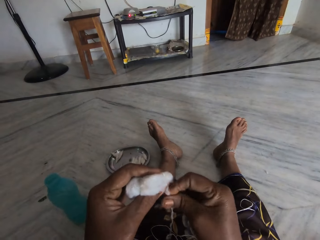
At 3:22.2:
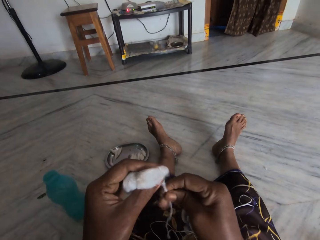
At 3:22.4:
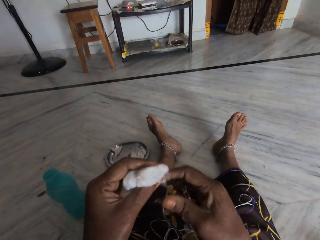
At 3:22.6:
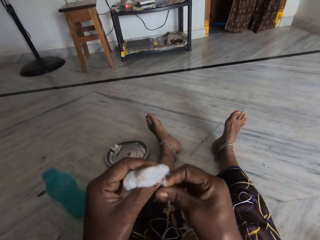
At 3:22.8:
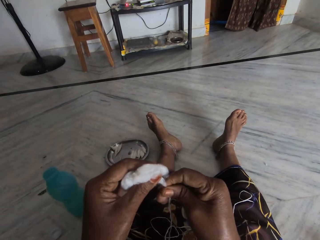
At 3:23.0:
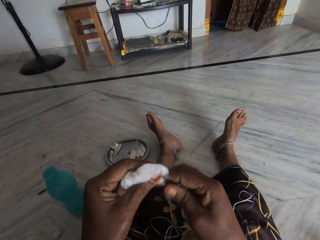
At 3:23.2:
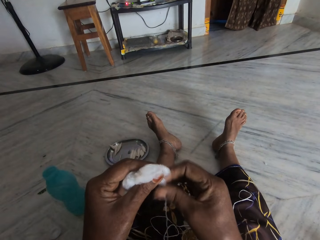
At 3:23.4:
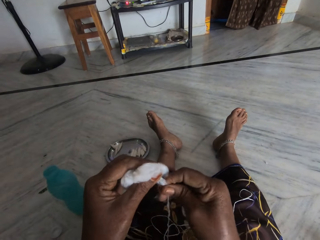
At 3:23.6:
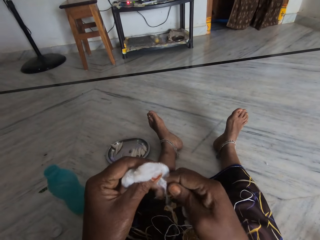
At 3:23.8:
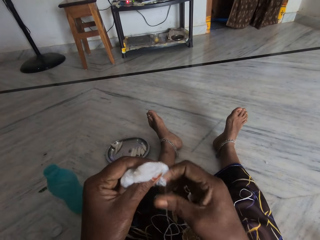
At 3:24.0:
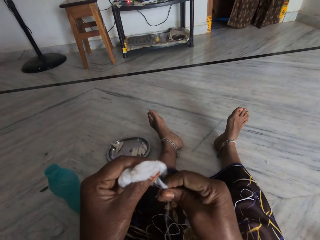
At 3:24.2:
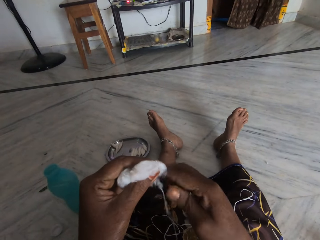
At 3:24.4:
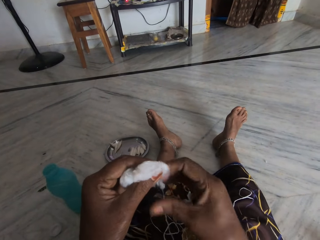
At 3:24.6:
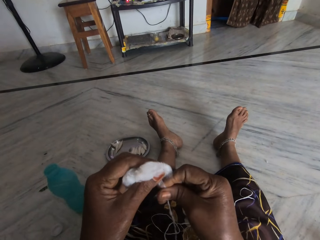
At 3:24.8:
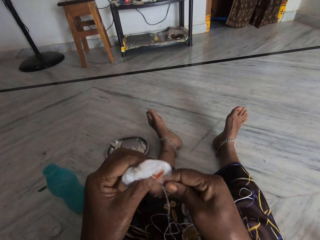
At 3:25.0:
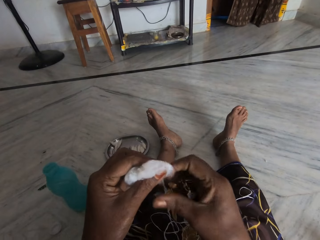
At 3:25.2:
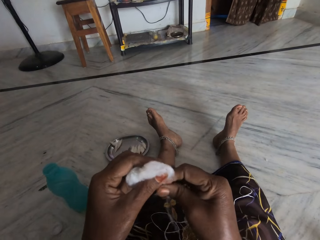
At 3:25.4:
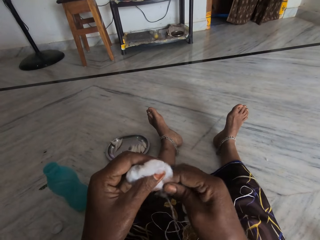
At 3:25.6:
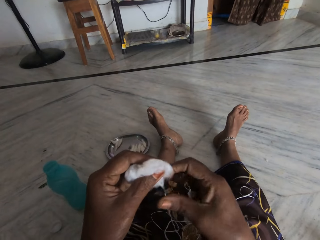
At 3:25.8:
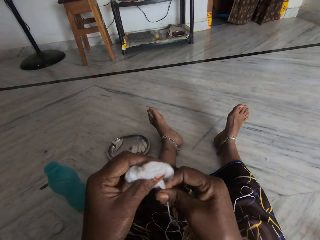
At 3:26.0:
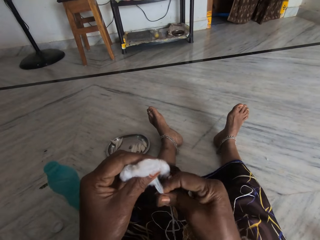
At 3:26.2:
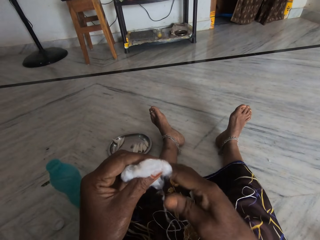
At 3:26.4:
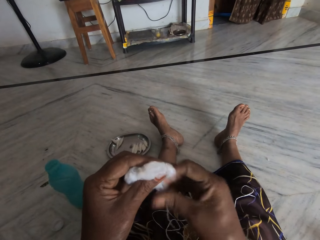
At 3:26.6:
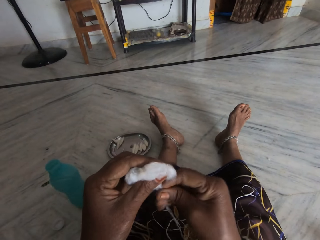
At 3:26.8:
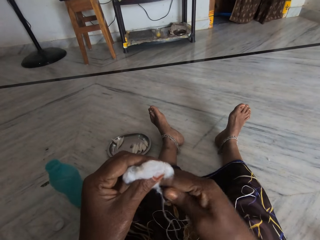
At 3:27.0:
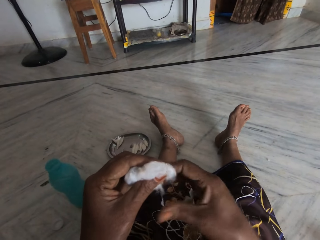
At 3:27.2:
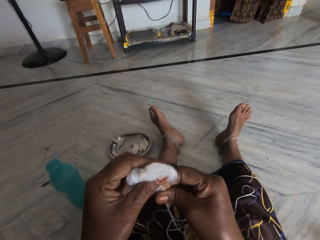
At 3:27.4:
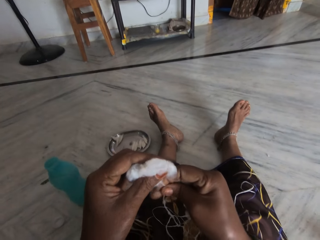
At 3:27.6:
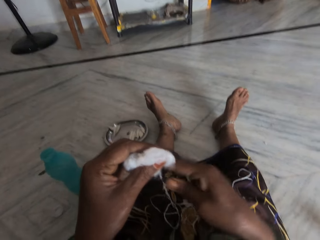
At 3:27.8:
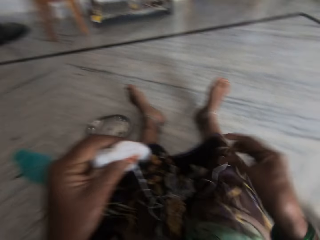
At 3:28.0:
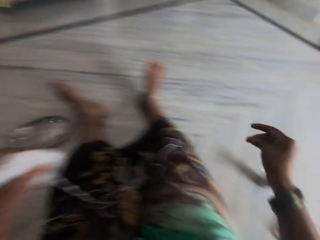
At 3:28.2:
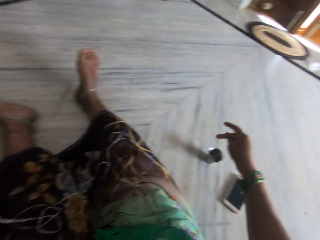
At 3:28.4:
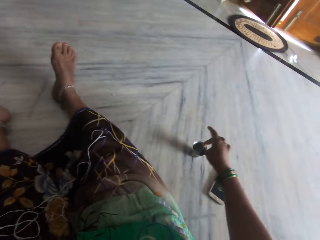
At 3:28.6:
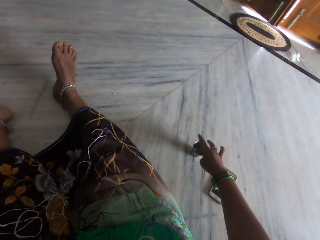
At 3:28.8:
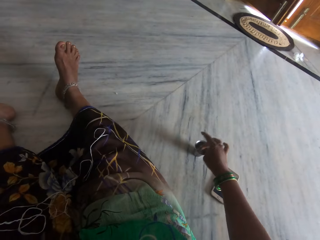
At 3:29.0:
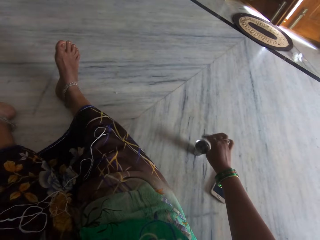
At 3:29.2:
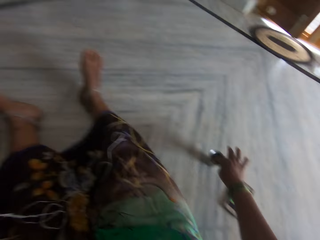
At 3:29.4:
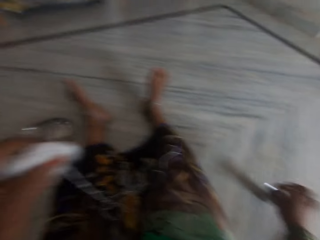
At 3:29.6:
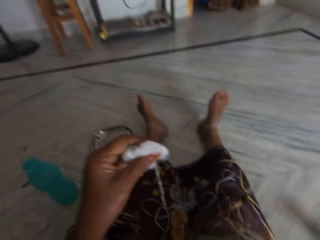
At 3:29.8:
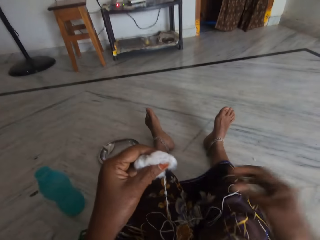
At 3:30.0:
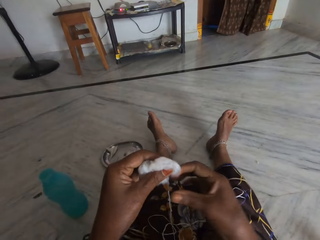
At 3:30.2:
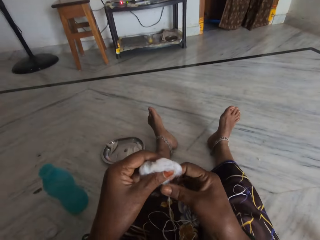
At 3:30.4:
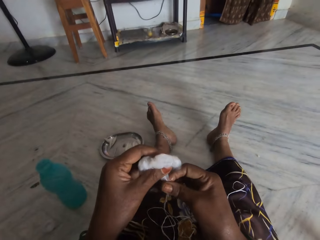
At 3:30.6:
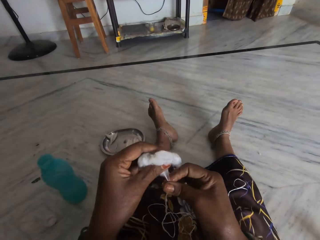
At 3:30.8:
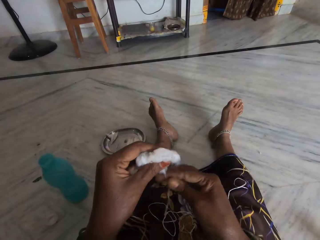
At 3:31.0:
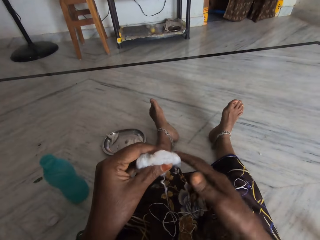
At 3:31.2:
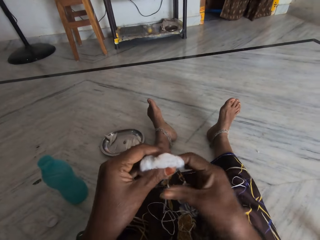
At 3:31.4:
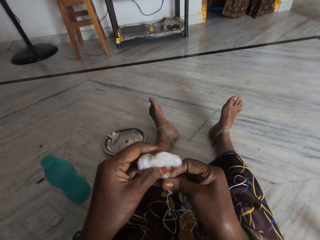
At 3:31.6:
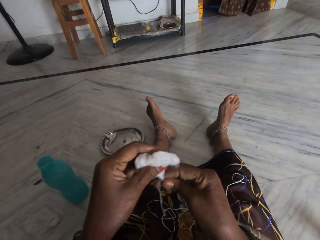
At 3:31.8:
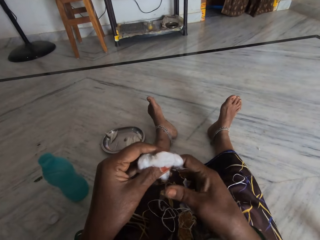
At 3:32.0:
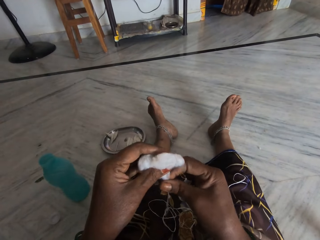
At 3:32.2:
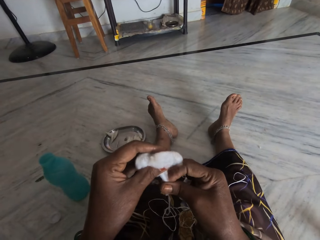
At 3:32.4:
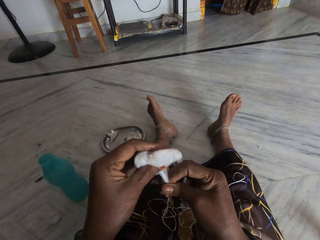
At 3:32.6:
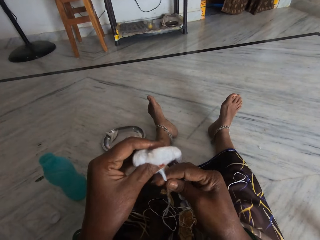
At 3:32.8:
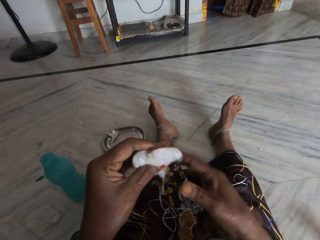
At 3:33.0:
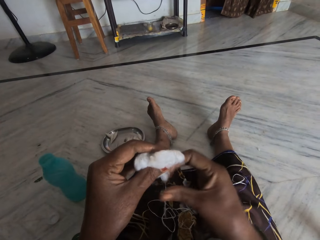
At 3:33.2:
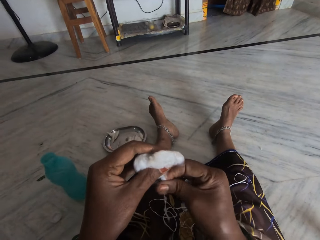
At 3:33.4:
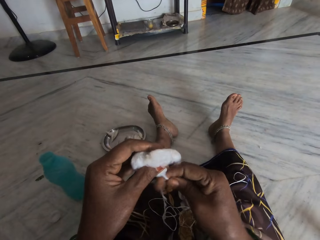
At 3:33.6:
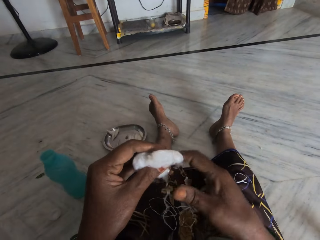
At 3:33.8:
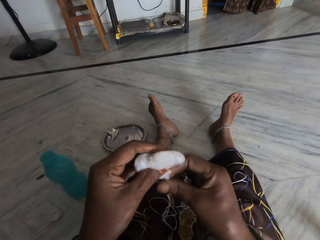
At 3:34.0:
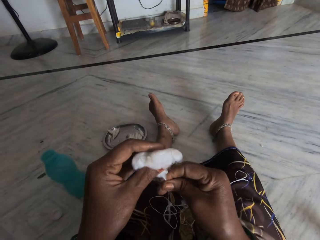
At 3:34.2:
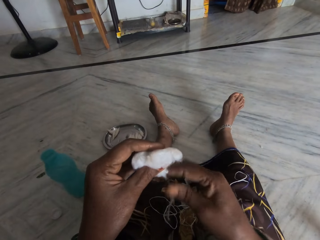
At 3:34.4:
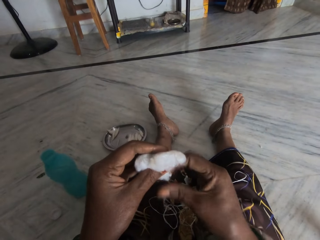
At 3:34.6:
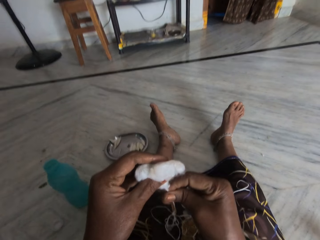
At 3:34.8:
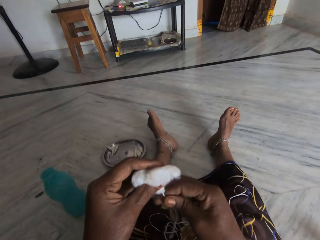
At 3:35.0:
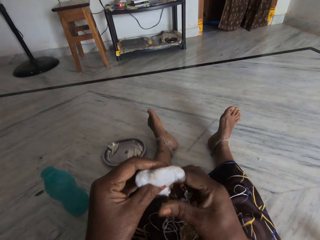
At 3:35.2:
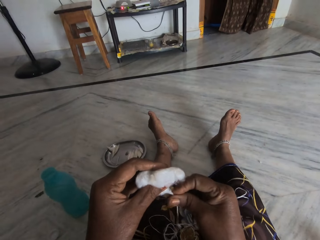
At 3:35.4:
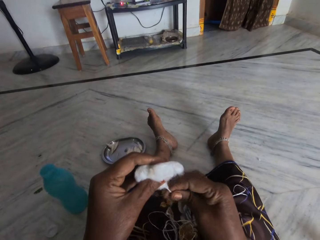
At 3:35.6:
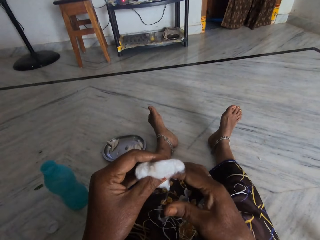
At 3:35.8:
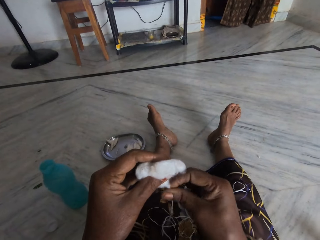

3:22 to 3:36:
The camera wearer dips her finger in the water in the egg cup. She twists the cotton between her fingers into thread.

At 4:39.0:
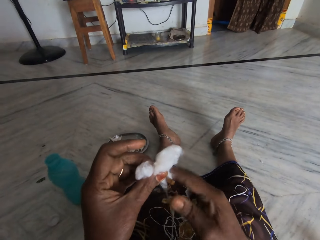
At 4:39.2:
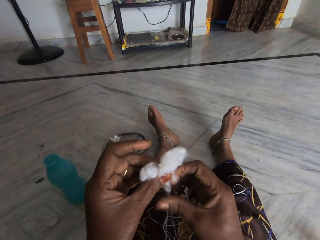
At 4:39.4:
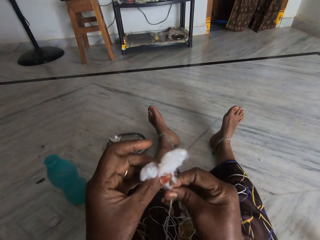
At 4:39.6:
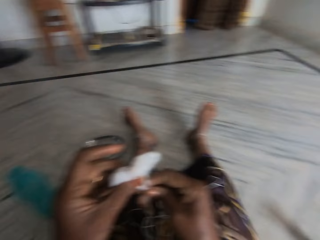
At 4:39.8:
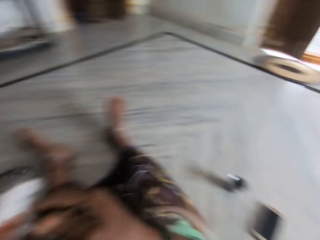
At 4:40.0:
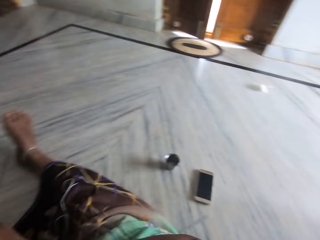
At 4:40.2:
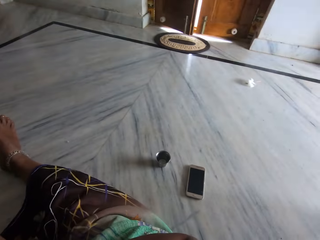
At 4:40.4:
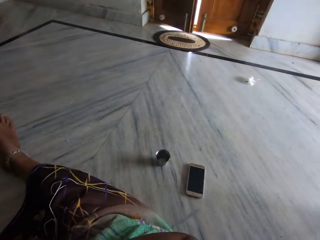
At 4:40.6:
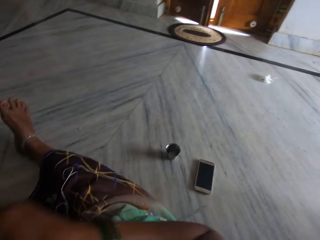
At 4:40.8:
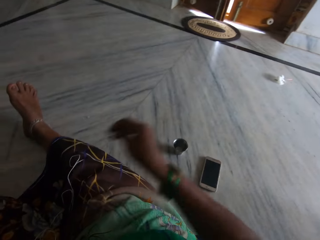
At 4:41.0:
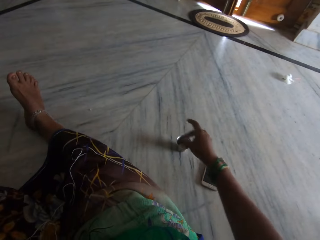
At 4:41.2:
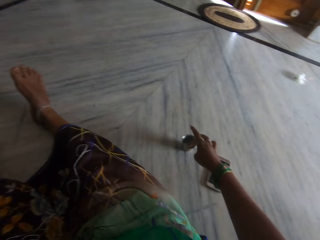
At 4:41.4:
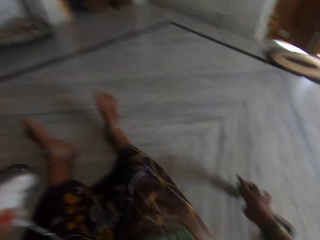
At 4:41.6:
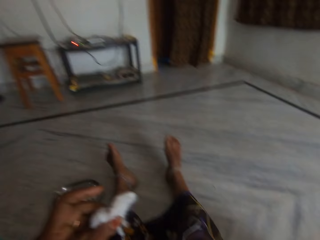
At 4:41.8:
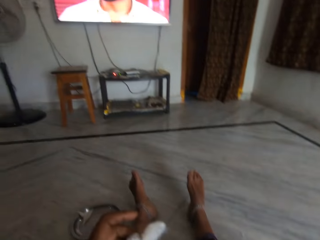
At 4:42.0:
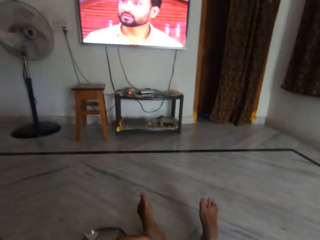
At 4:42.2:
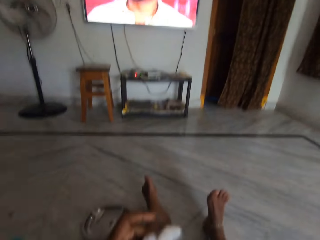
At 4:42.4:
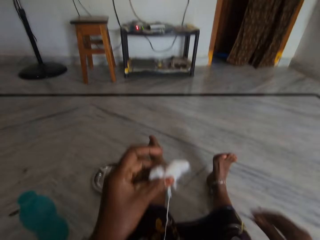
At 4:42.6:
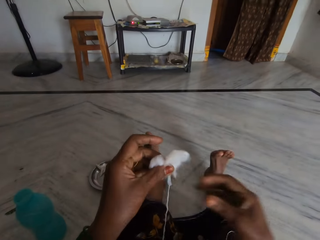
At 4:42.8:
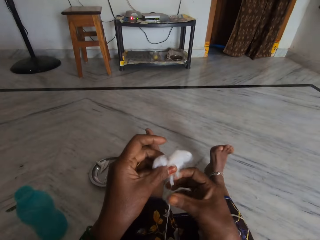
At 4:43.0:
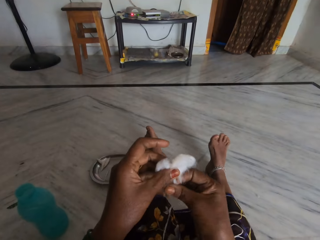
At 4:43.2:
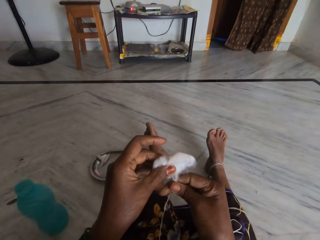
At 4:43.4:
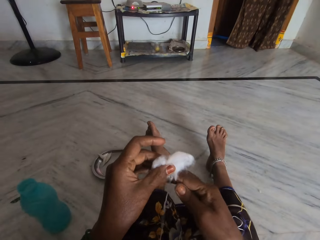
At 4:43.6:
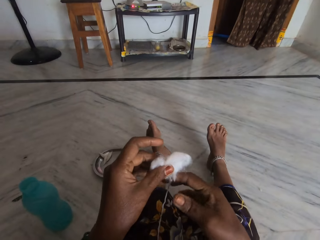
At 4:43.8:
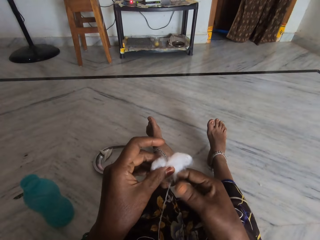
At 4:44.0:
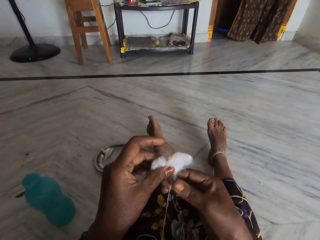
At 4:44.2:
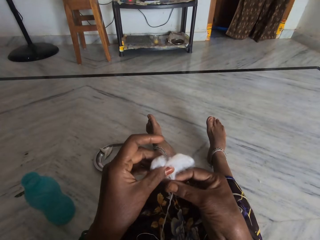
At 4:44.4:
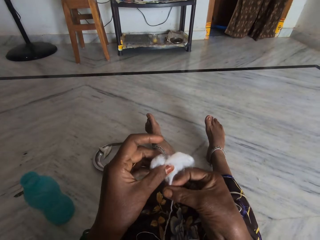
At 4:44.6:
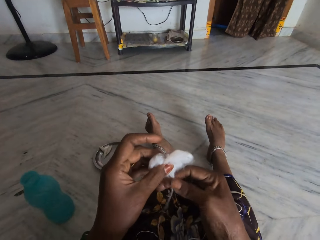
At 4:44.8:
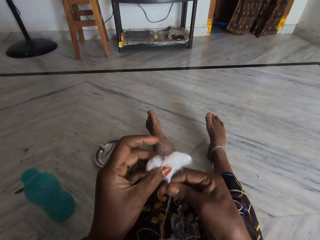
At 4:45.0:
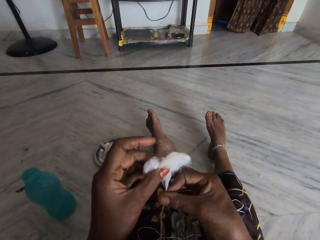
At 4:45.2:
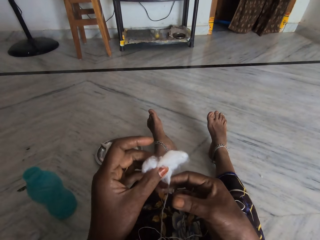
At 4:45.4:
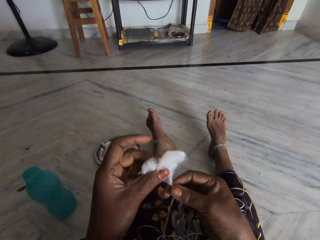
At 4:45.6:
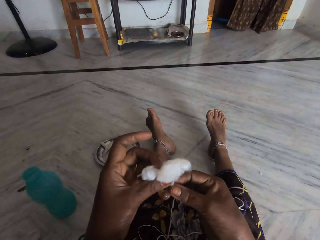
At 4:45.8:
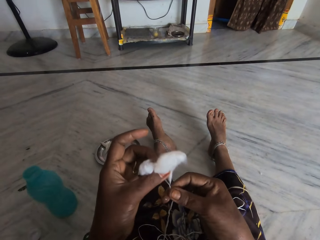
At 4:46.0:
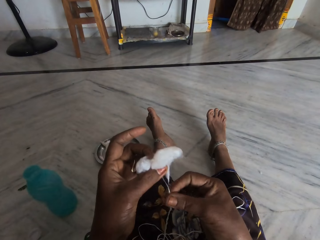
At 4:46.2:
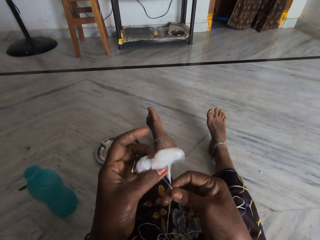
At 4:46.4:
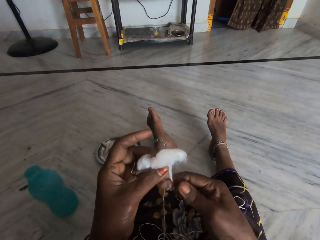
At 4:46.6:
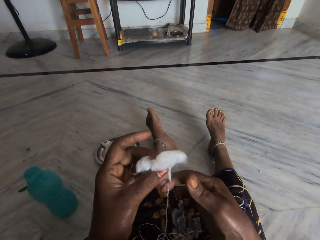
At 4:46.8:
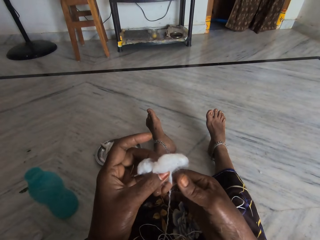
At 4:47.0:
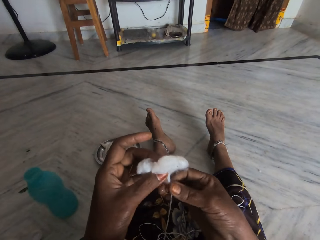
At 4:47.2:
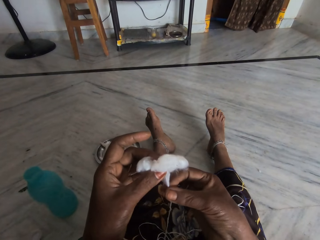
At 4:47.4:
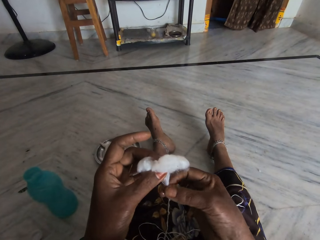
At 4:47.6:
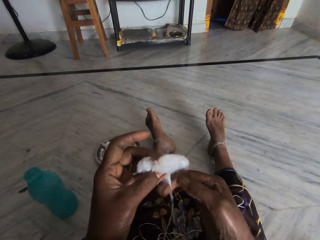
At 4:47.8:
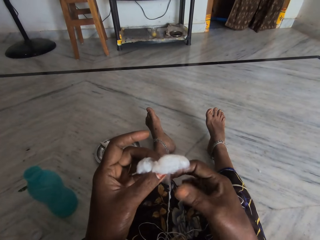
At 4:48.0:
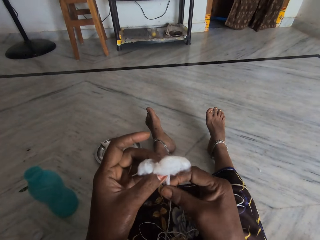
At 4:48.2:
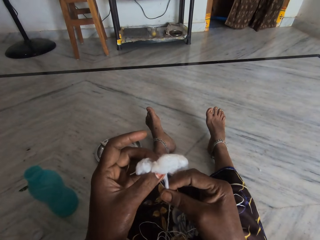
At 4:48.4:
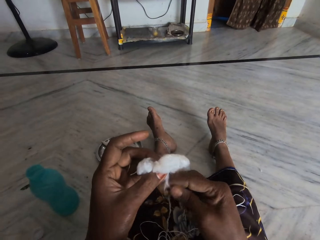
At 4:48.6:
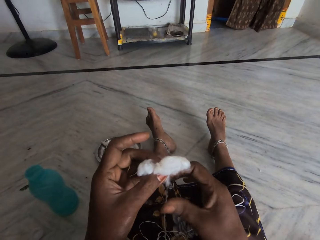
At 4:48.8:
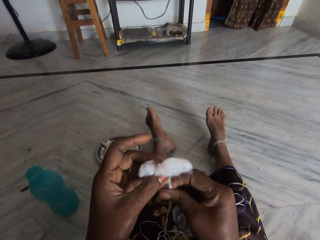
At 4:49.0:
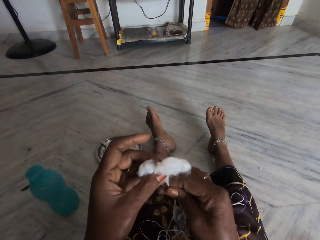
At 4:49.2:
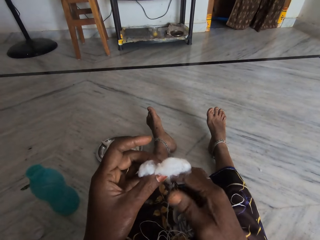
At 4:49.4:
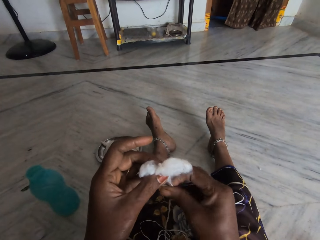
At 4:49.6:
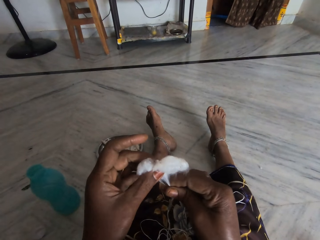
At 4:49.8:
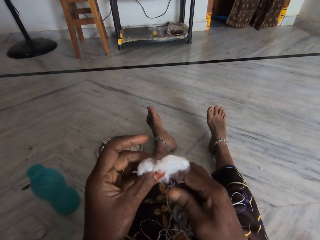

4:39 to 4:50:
The camera wearer looks aside. She dips her finger in the water in the egg cup. She twists the cotton between her fingers into thread.
